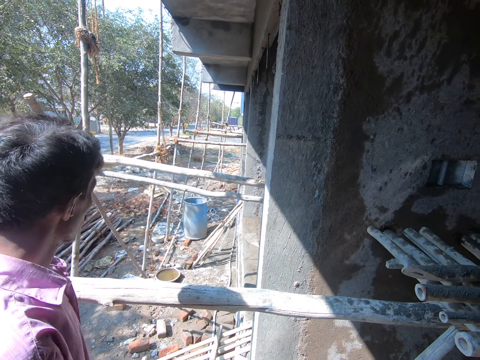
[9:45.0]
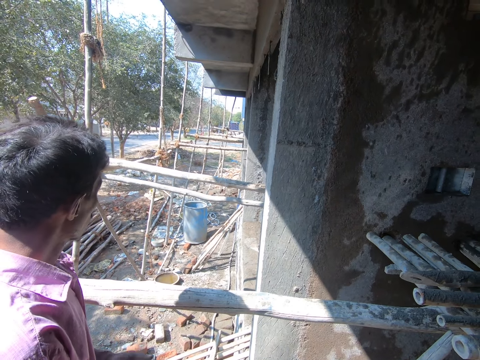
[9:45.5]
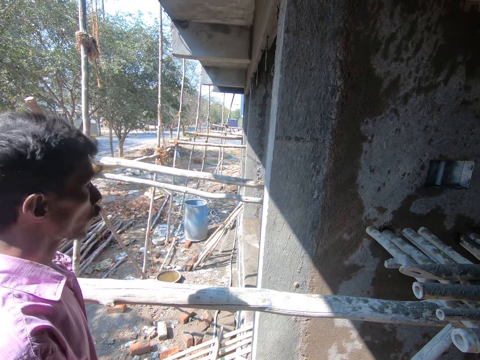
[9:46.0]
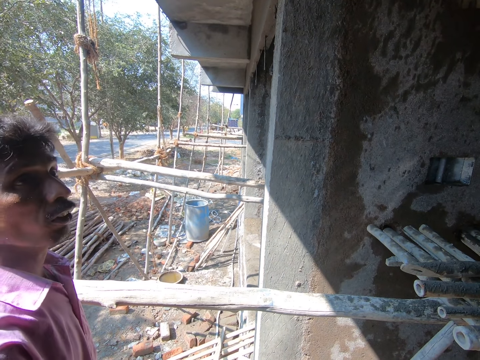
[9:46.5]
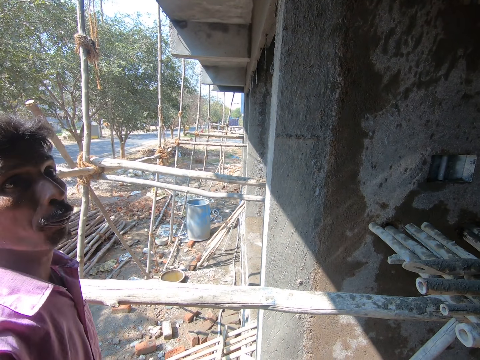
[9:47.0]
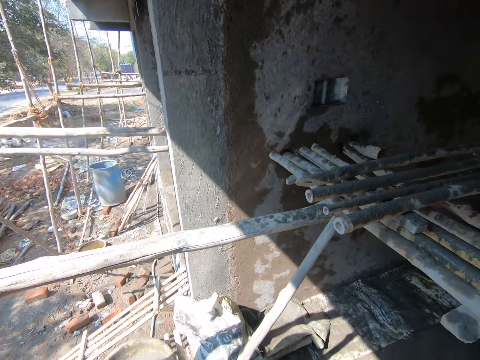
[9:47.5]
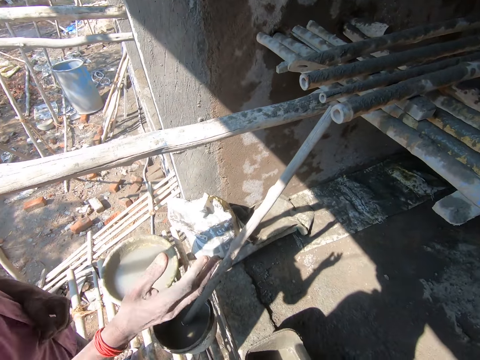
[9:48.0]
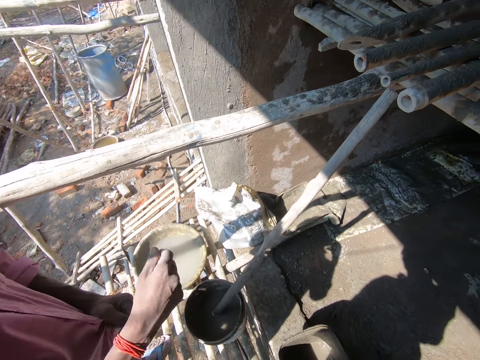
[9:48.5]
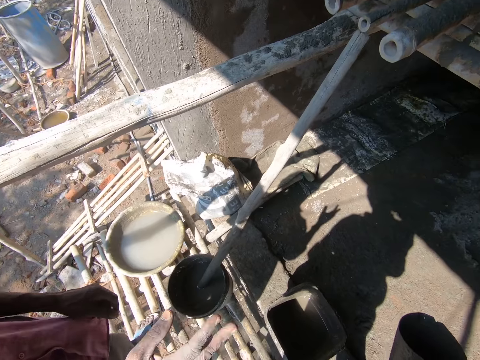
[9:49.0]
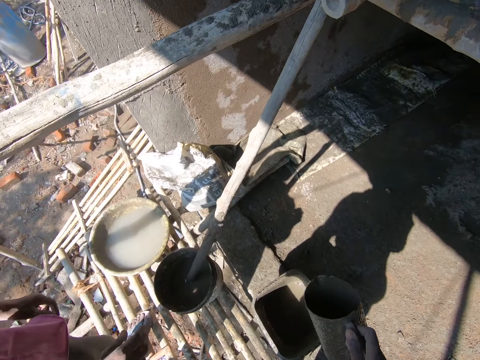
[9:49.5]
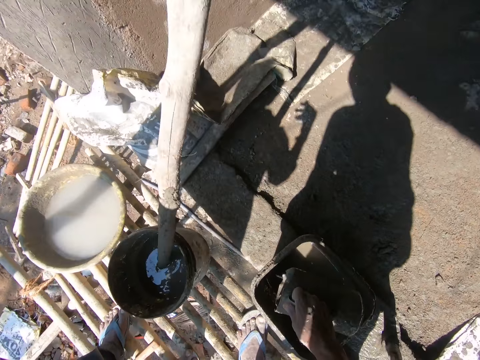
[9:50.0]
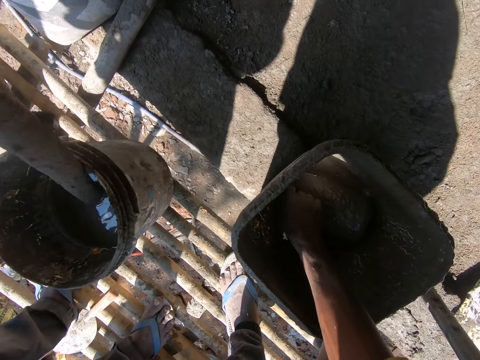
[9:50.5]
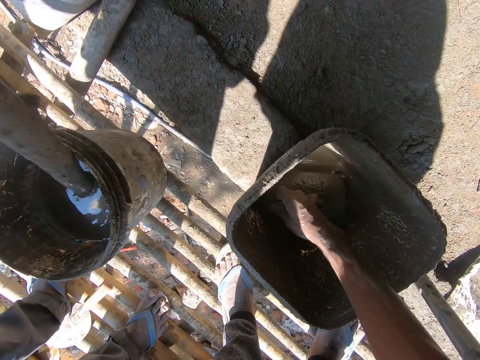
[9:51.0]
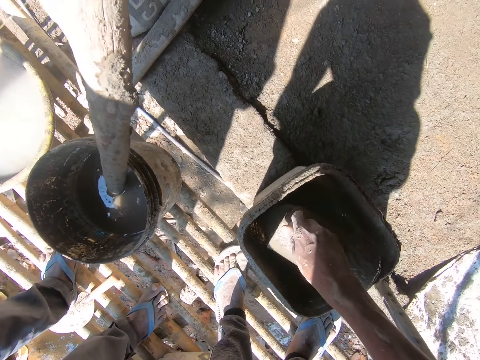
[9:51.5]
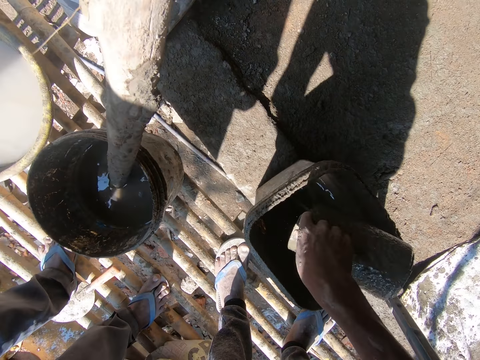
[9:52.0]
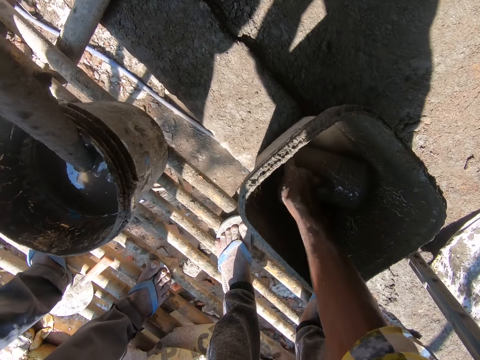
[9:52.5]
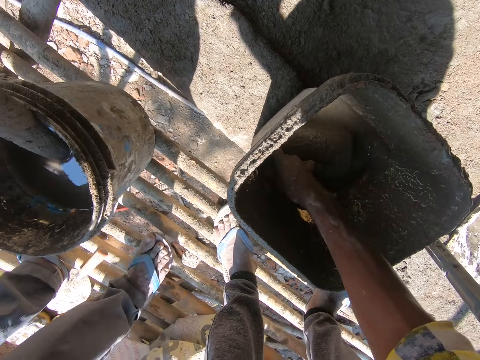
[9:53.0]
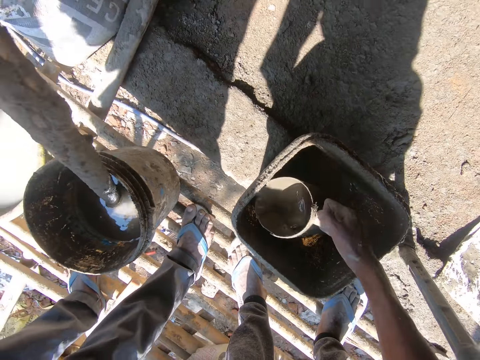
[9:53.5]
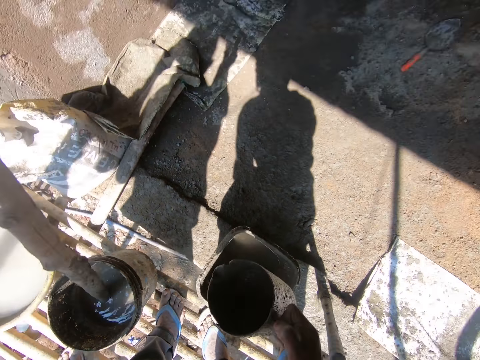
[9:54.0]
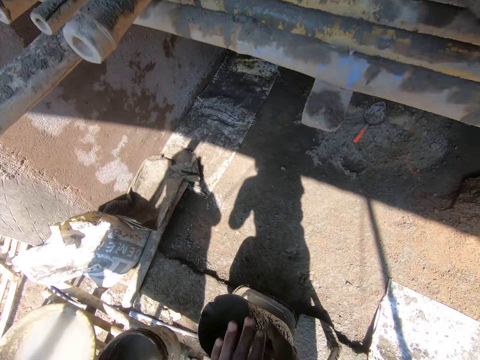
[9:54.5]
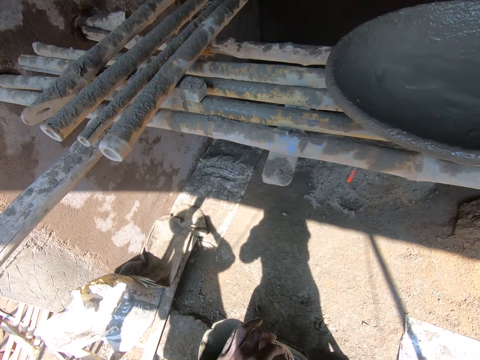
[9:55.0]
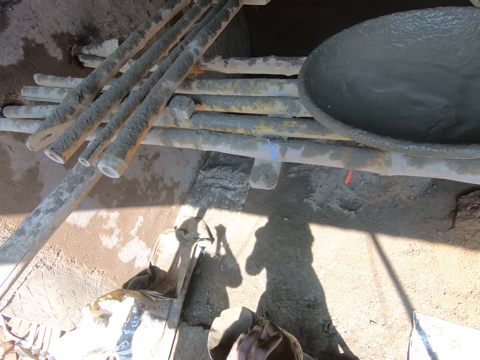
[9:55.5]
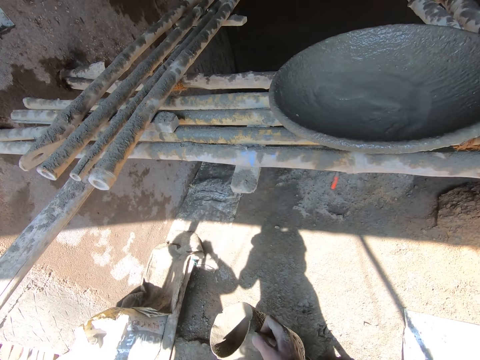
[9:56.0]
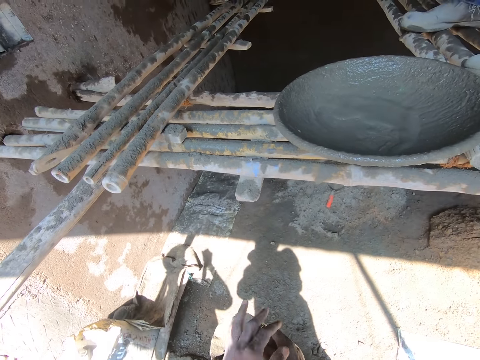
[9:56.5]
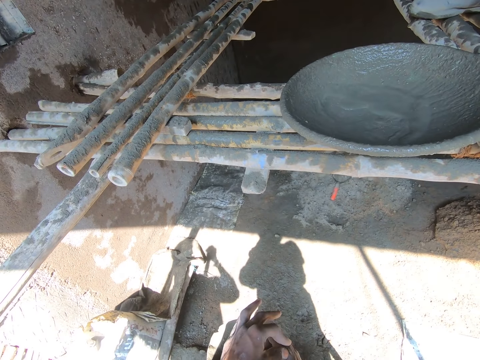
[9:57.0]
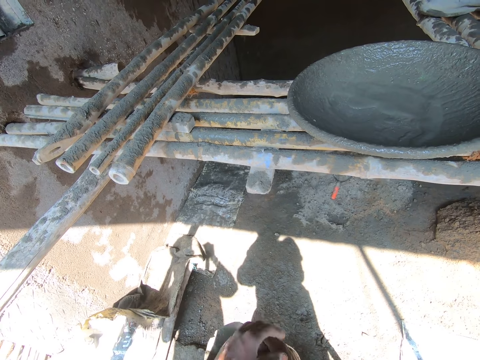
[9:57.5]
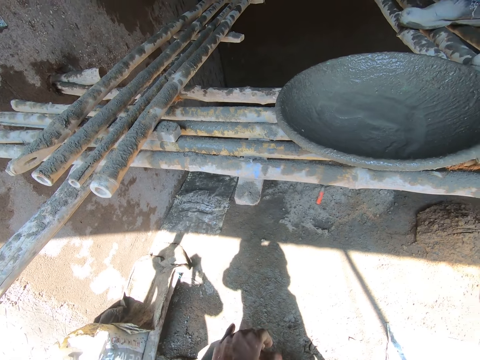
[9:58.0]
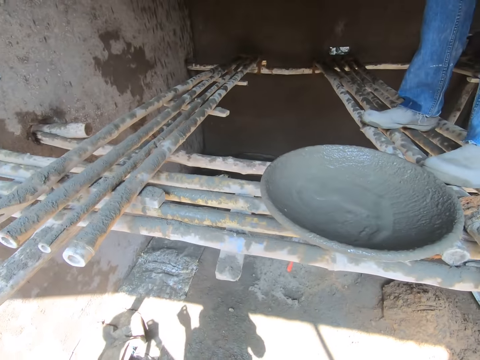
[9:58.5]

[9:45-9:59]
A man converses with another man. The camera wearer mixes the concrete in the bucket. They take the ballast. They scoop the concrete in the bucket with a jug. They wipe the hand. They hold the jug of ballast.

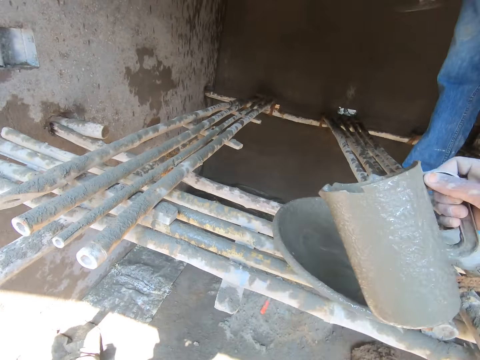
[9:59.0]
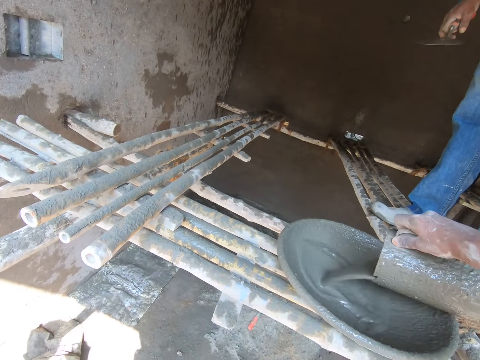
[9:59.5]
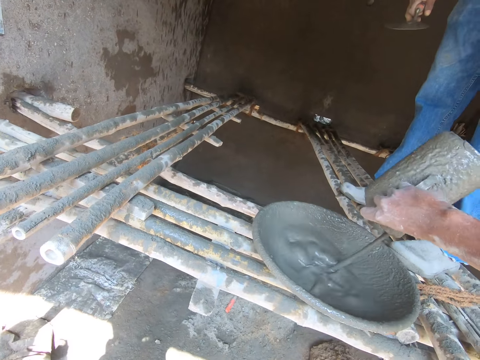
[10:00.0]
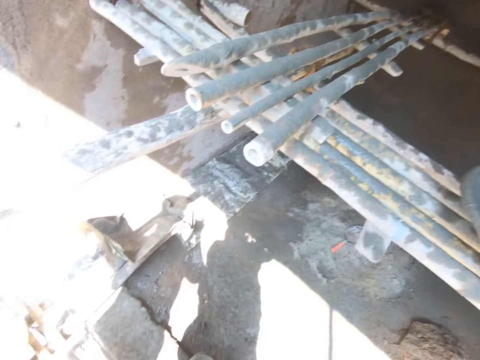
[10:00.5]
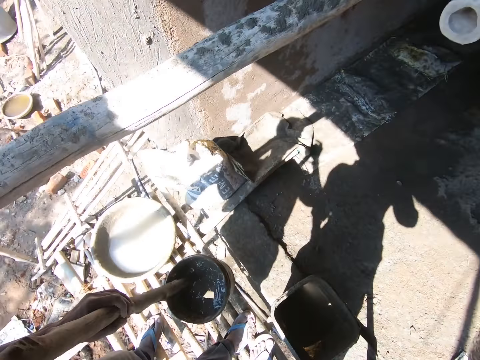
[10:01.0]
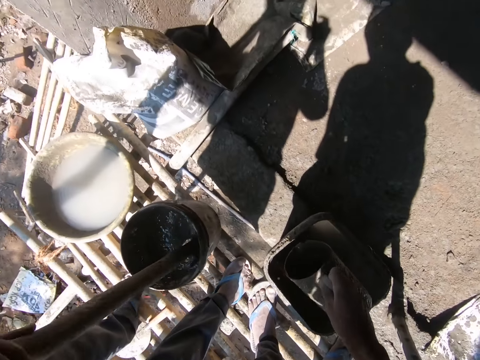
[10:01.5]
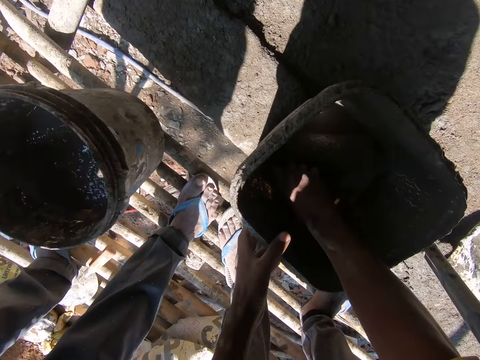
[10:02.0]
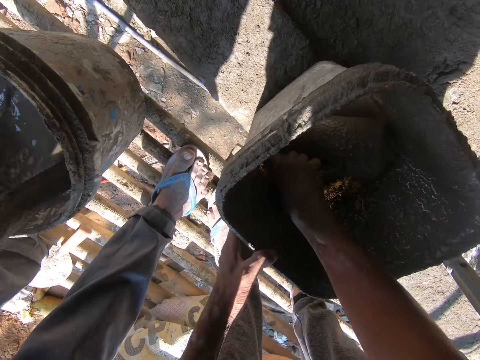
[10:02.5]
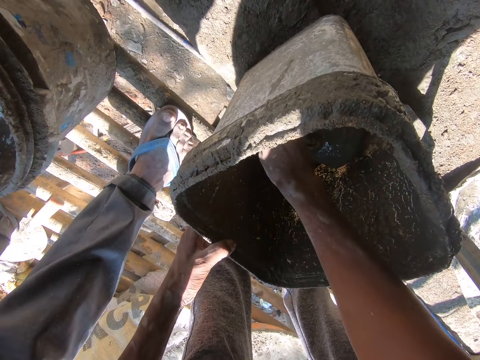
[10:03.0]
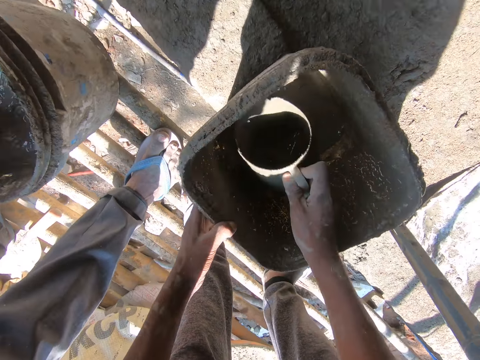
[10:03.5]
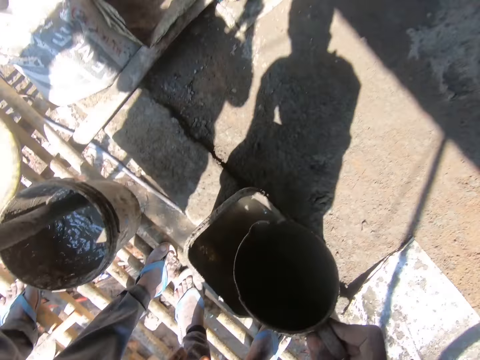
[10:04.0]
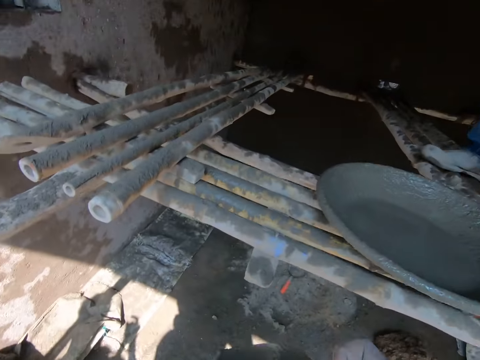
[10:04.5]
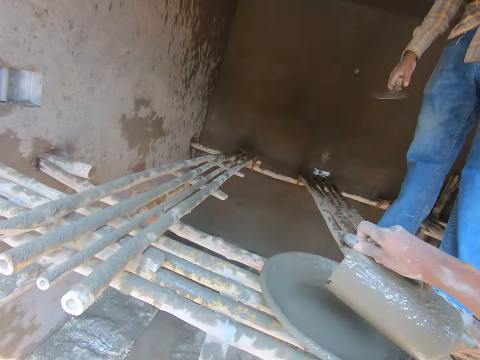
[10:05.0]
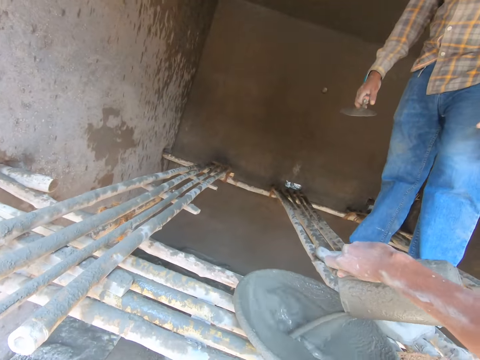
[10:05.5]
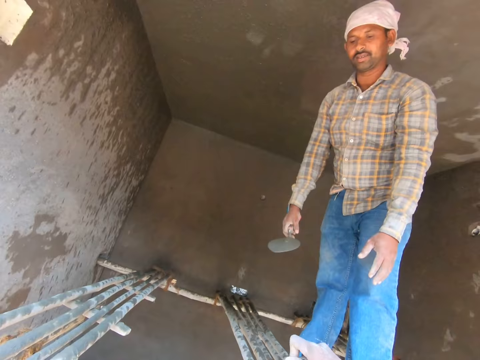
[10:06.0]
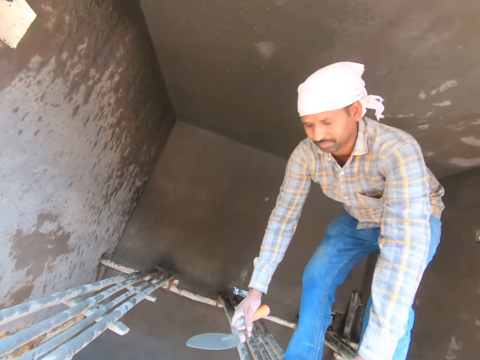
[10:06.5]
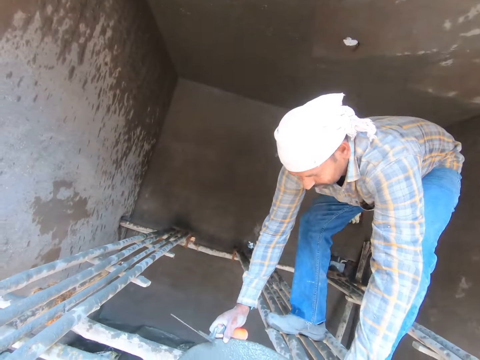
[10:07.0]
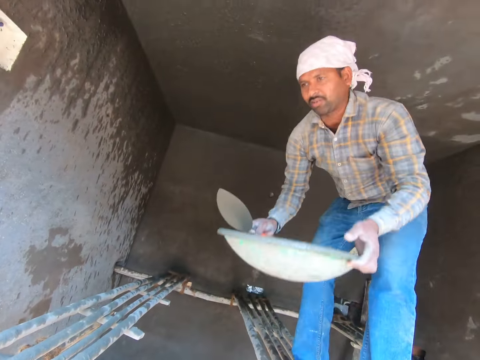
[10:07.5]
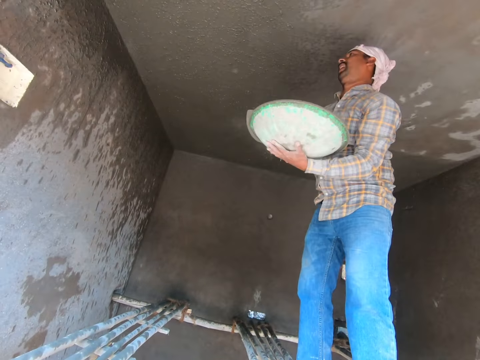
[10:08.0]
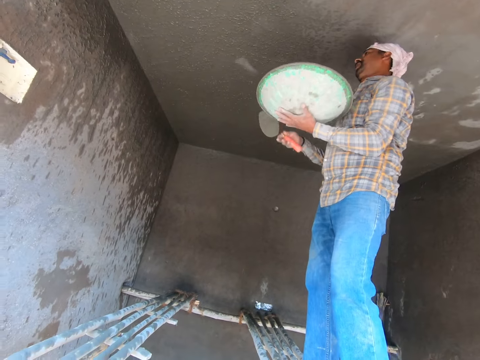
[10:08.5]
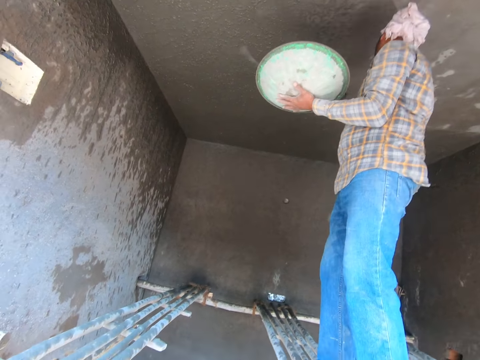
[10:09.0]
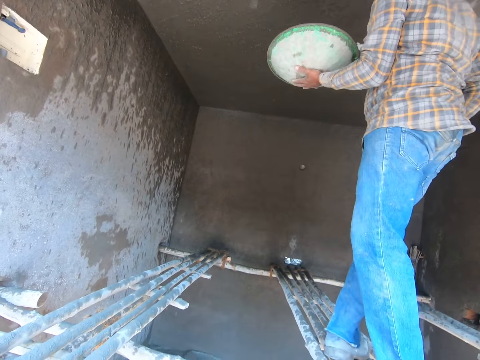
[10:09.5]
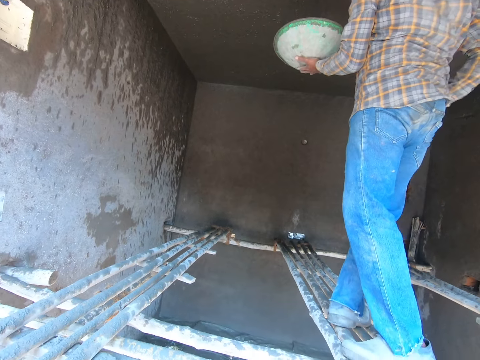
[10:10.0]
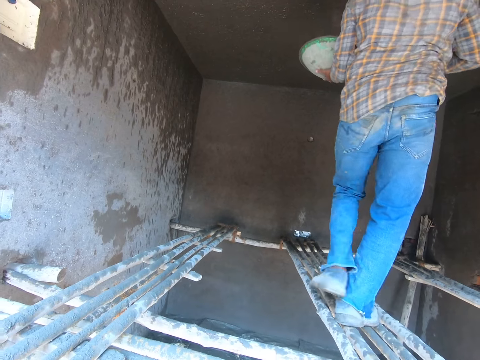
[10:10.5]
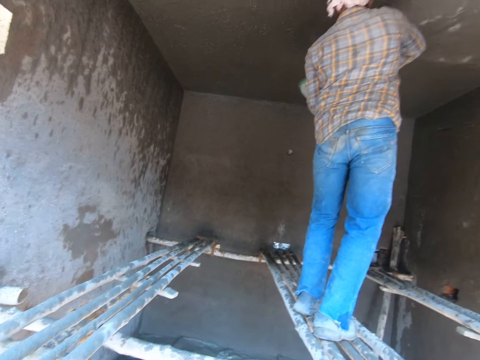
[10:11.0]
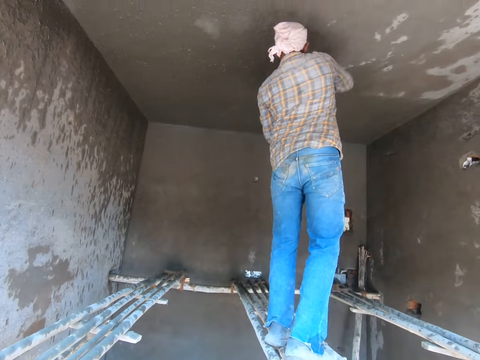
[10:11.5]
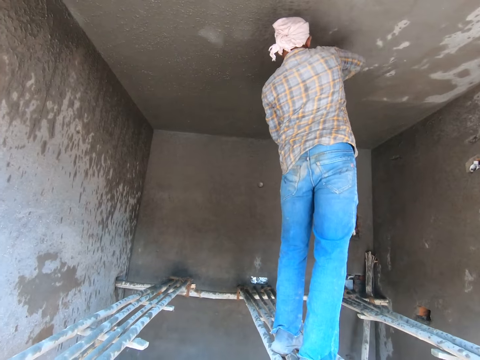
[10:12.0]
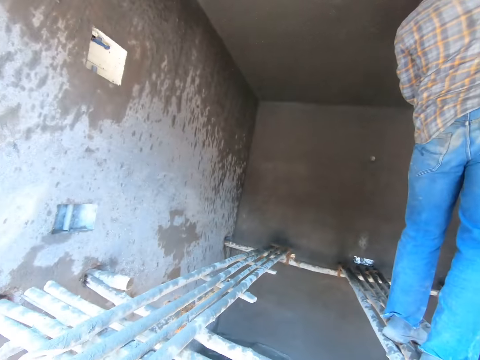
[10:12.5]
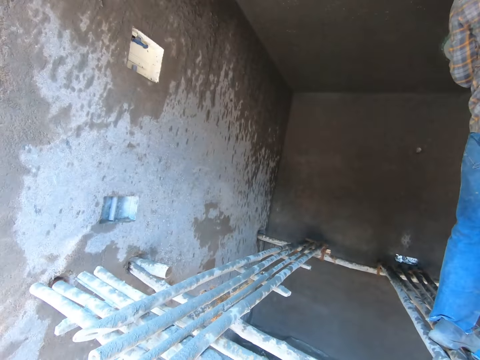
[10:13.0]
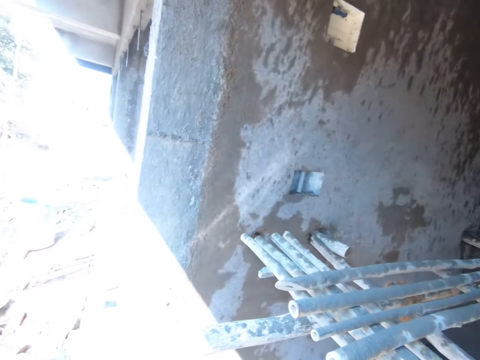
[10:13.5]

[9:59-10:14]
The camera wearer pours the concrete or ballast in the head pan. They scoop the concrete in the bucket with a jug. They pour the concrete in the head pan. They talk with a man. The man picks up the head pan on the poles. The man walks around. The camera wearer walks on the poles and spreads the concrete on the wall. The man throws the ballast on the wall.
